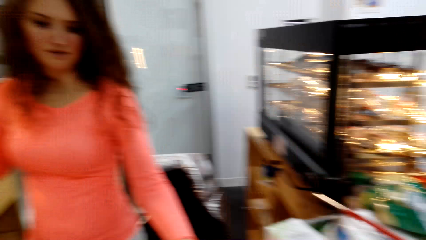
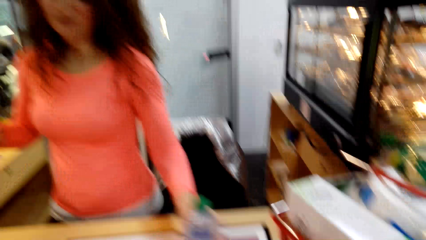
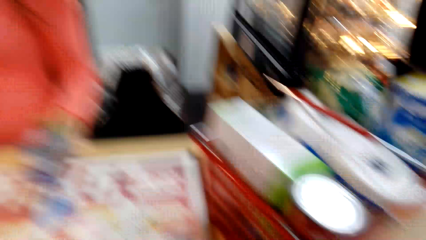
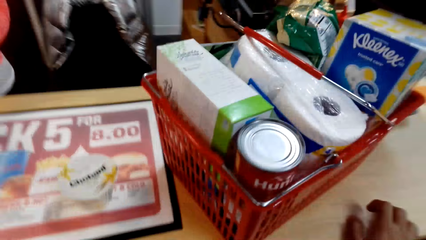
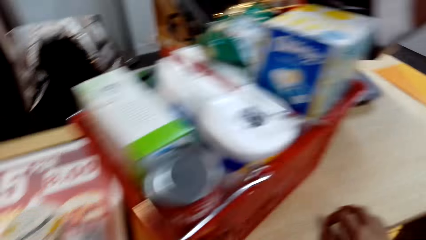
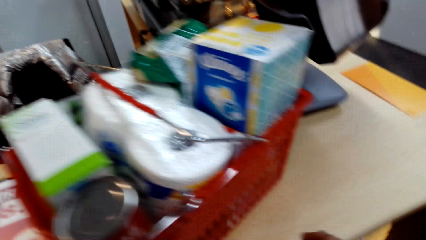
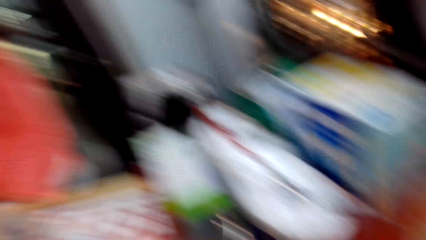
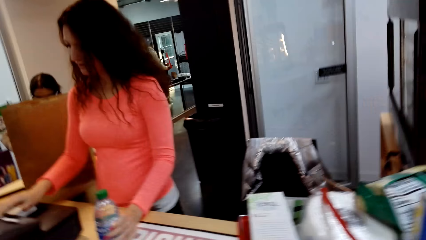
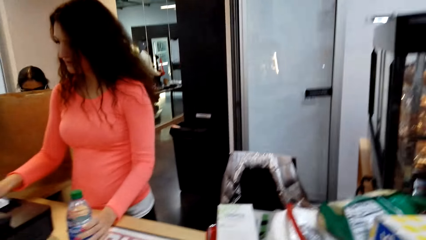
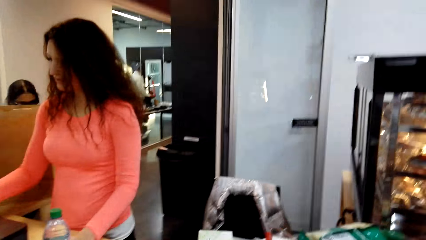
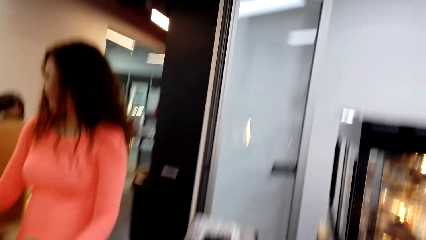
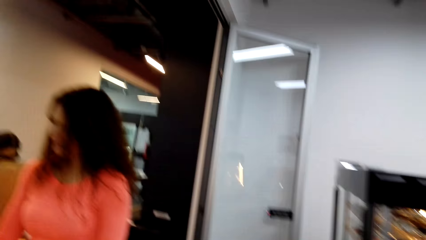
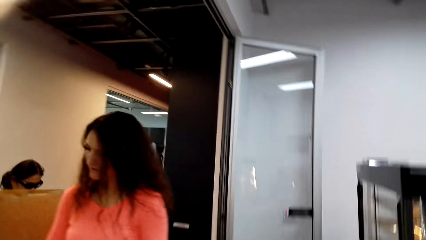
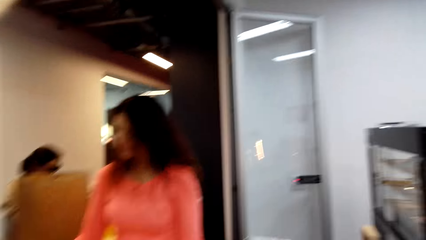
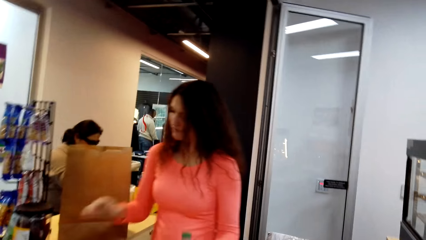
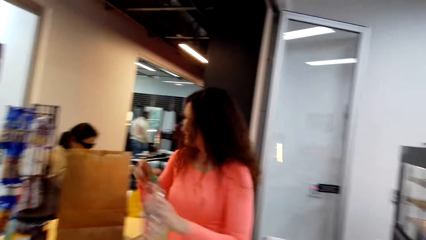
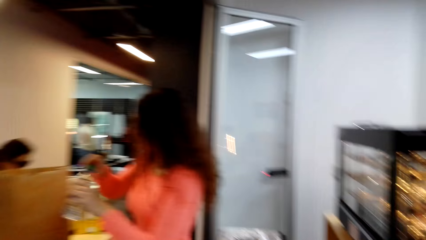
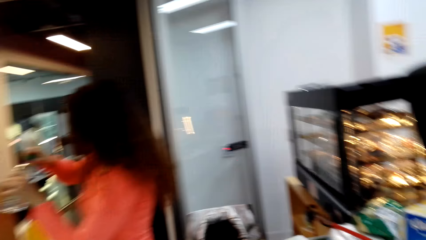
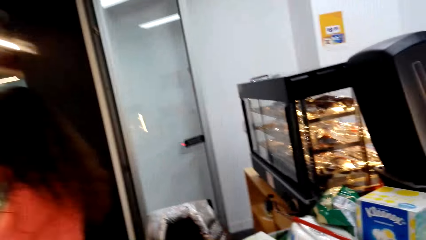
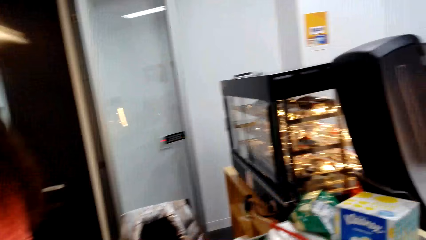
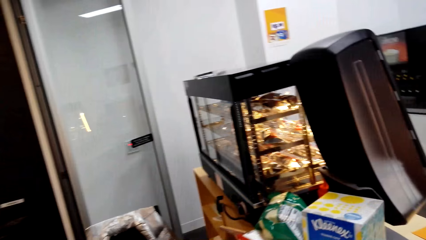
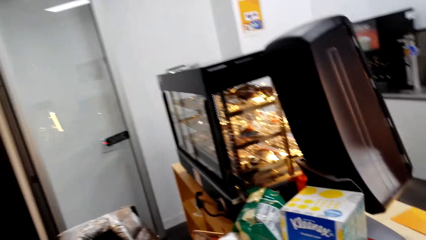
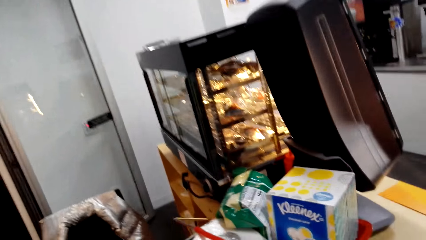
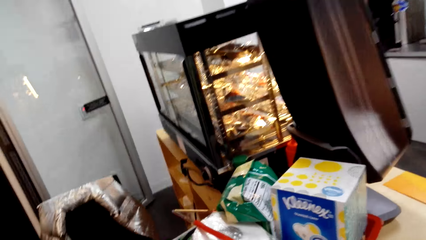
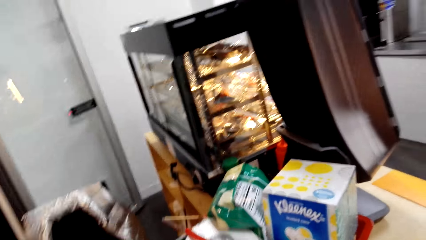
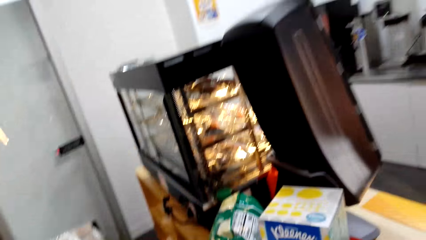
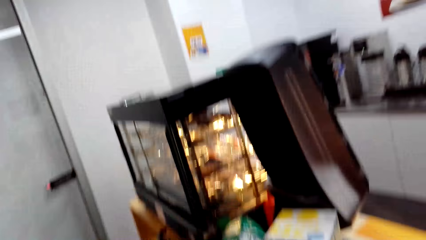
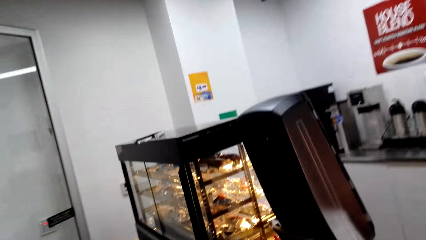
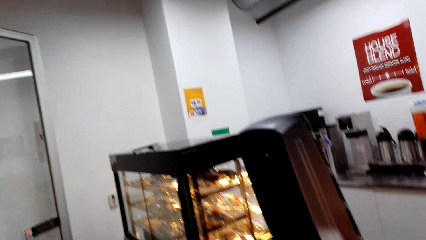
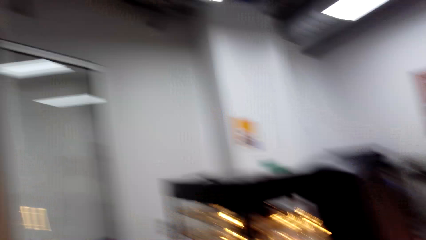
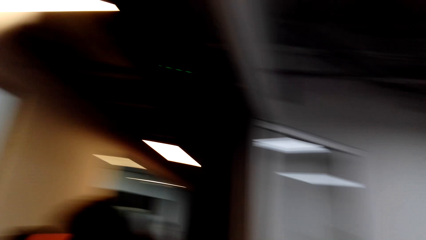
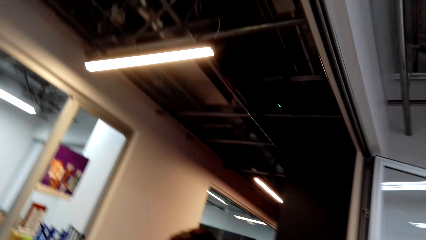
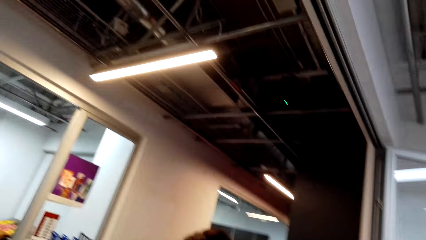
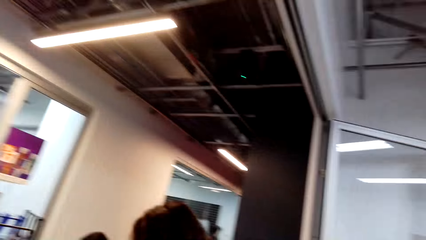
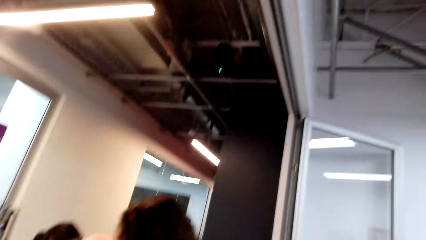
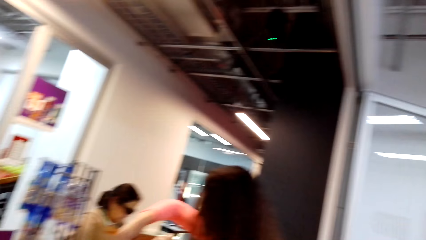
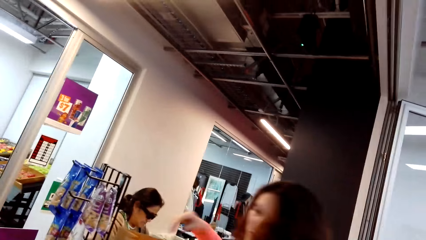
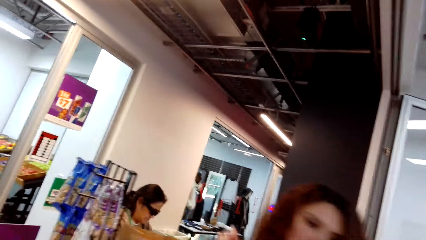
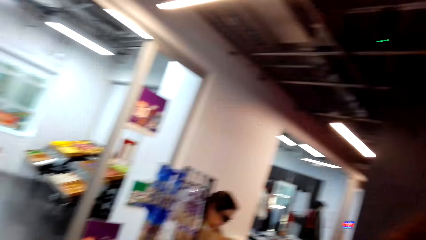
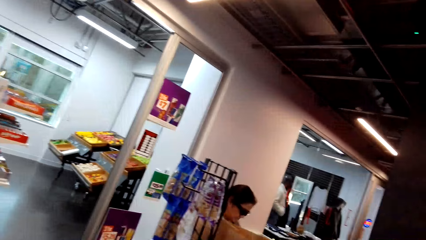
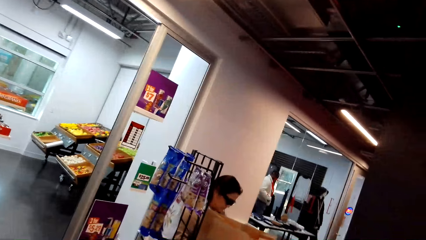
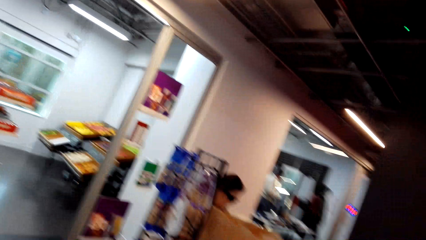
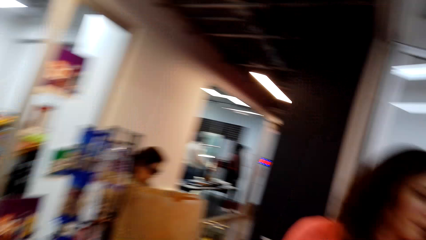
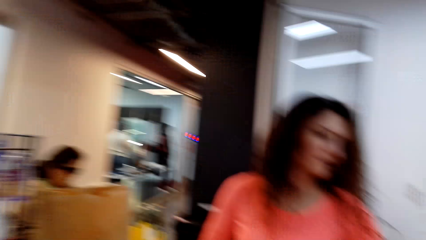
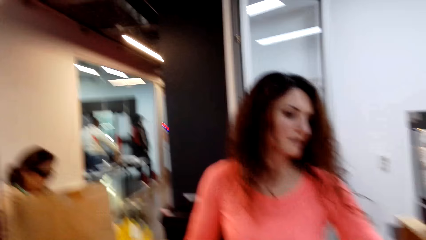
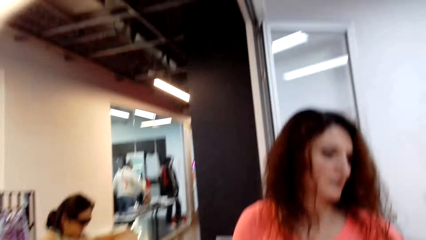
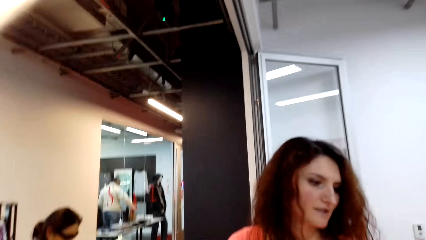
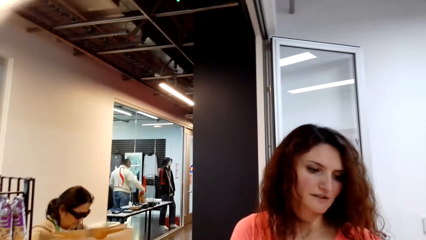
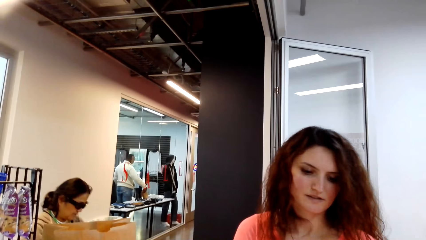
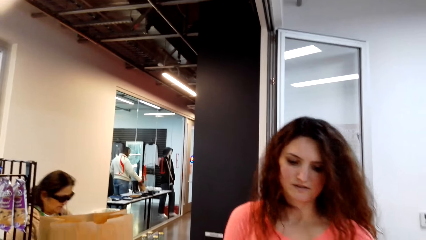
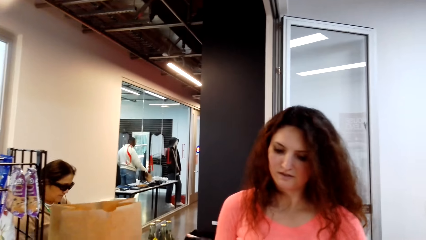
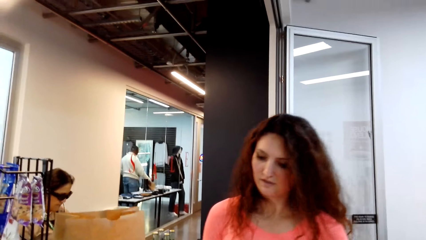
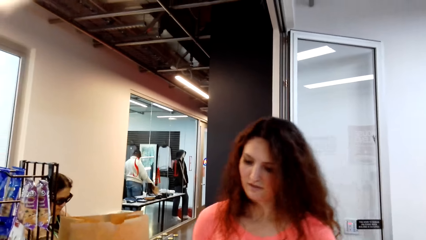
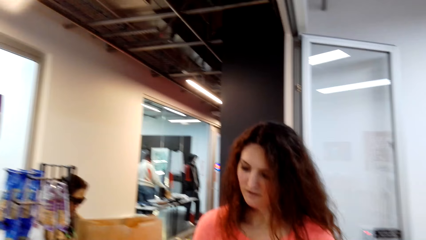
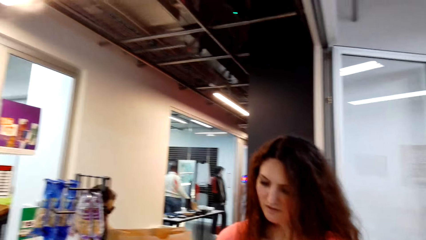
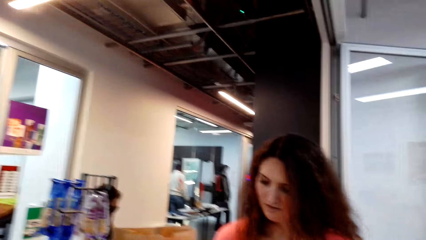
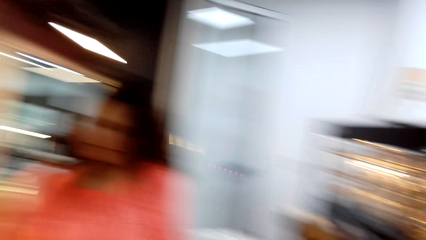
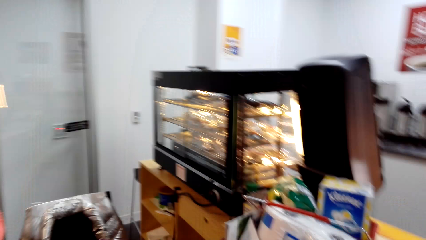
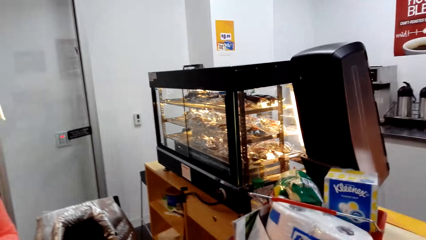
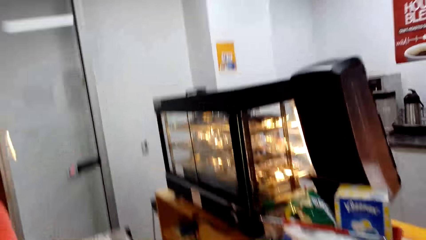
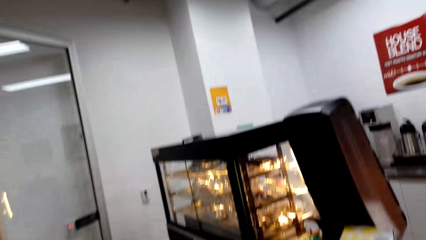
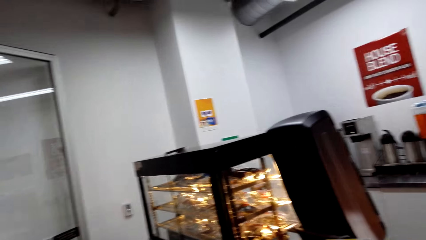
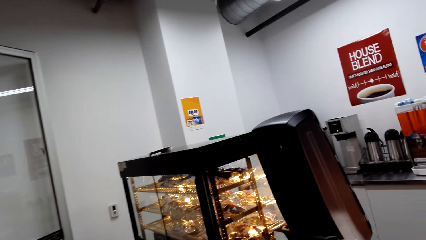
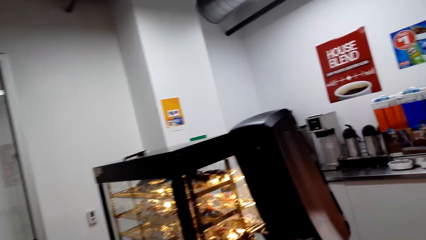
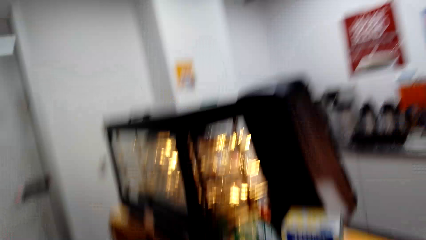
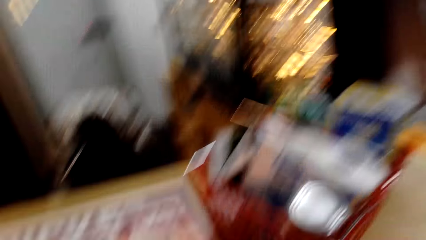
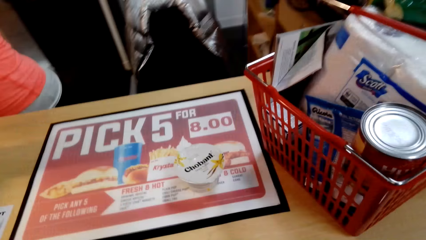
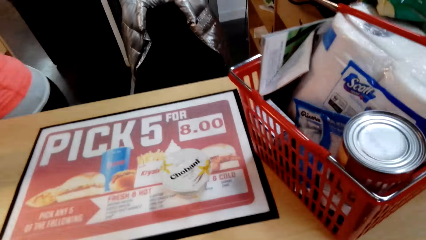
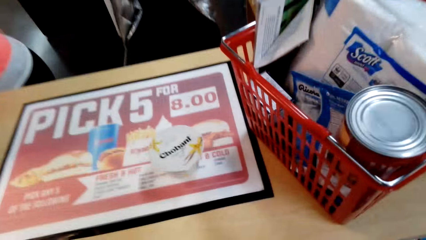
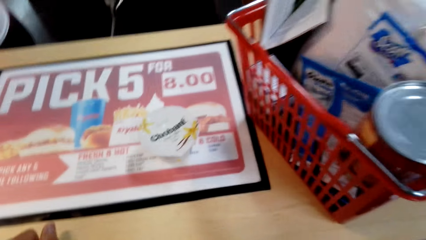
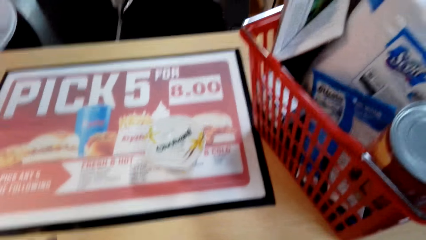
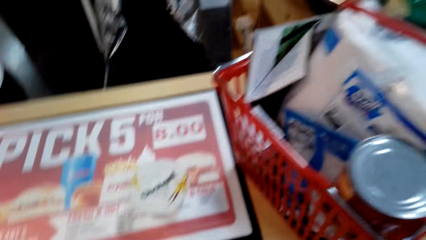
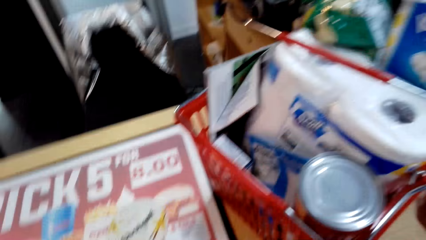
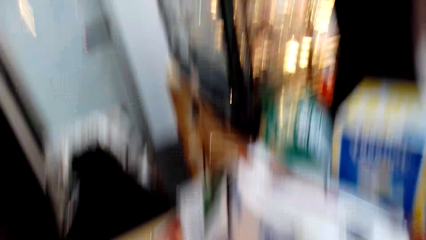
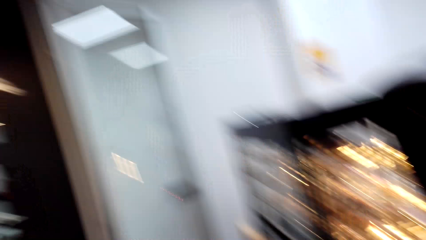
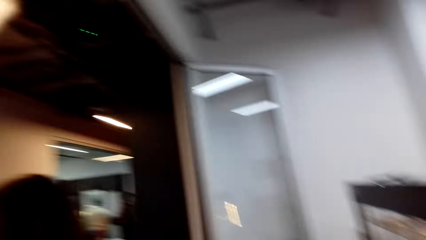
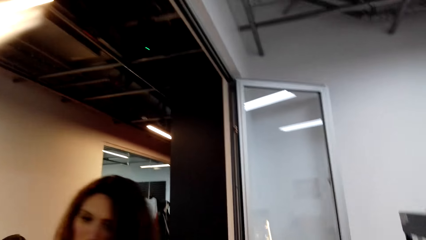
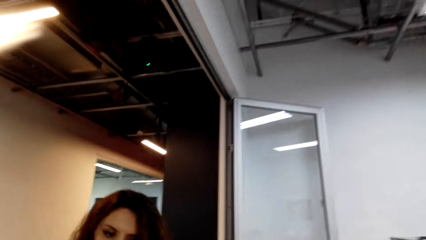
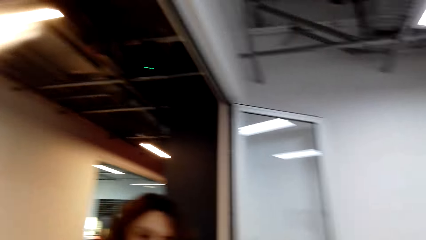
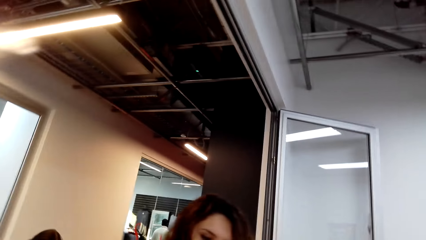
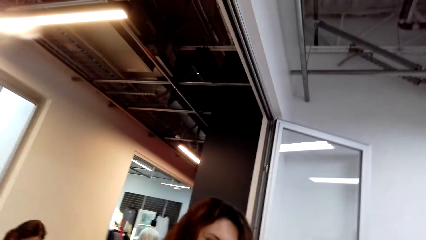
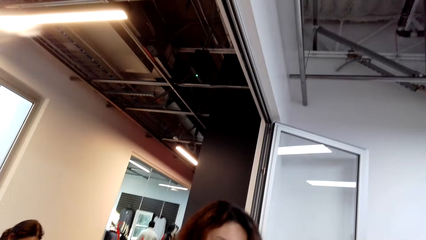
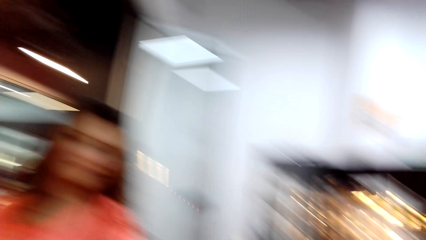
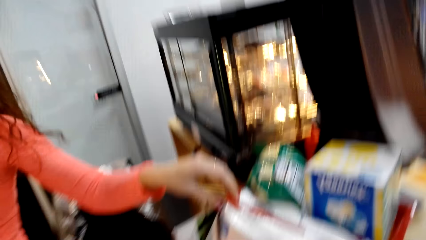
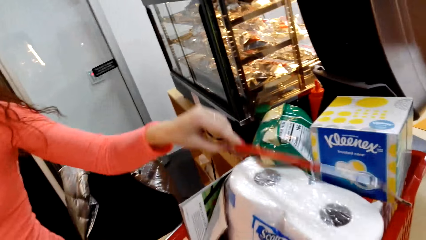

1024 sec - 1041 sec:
A woman picks an item from the table. The camera wearer turns a little. The woman presses the calculator and puts an item in the paper bag. The woman looks around. The camera wearer looks around the supermarket. They turn a little.
